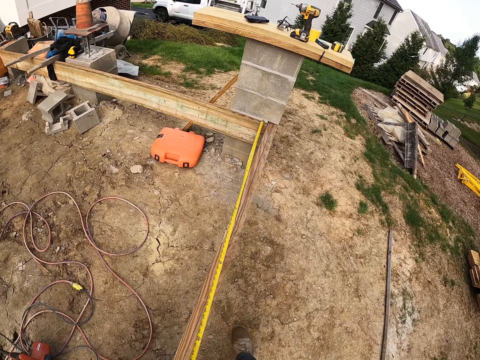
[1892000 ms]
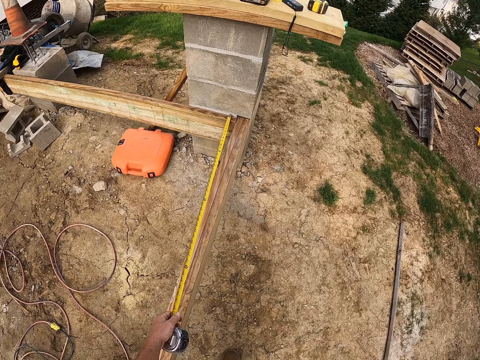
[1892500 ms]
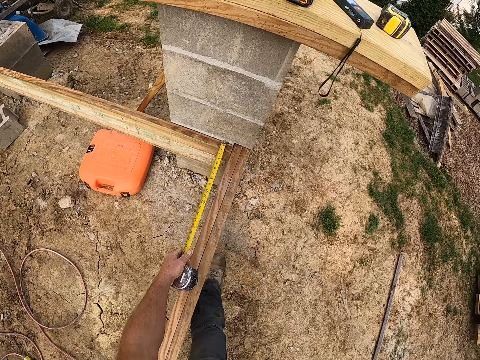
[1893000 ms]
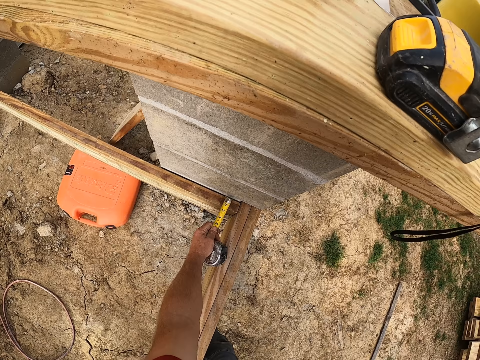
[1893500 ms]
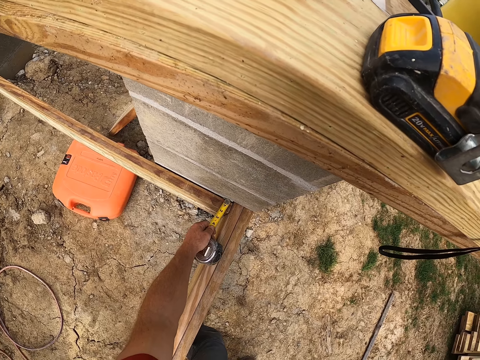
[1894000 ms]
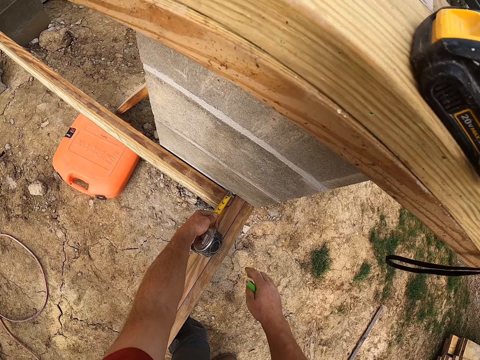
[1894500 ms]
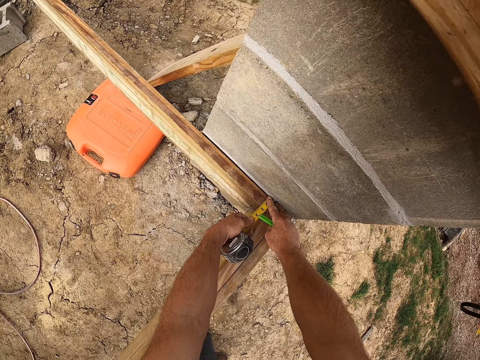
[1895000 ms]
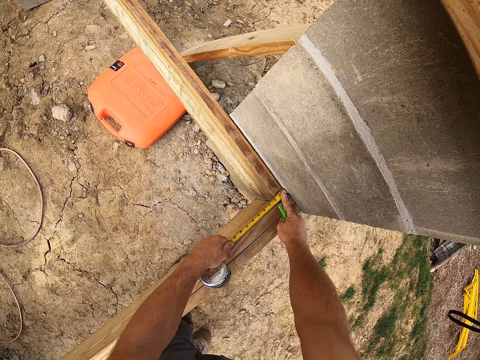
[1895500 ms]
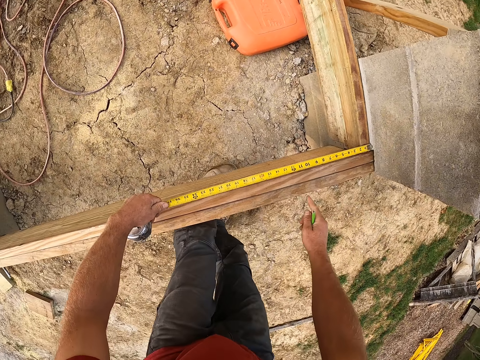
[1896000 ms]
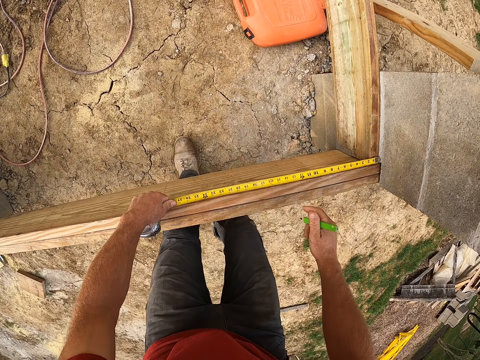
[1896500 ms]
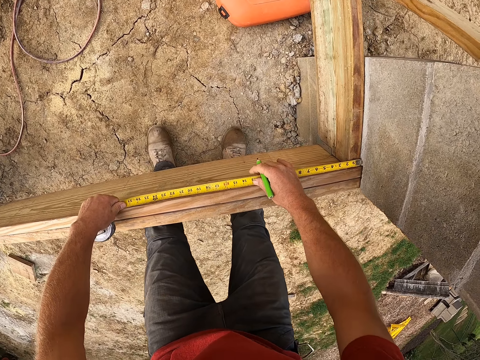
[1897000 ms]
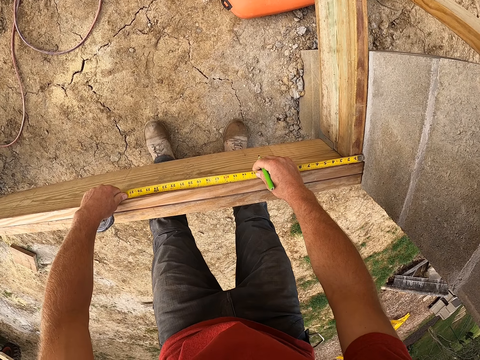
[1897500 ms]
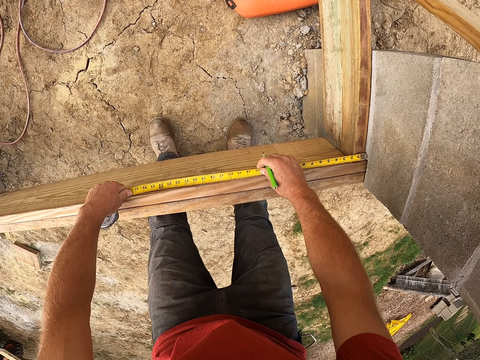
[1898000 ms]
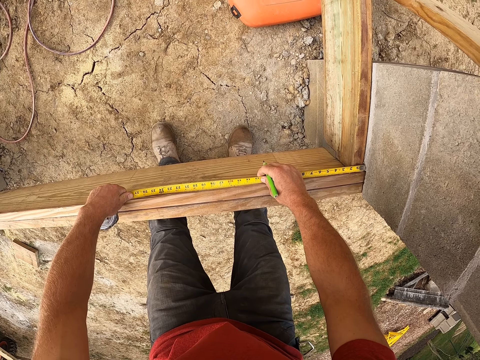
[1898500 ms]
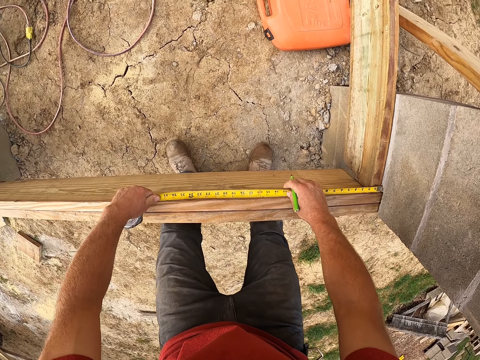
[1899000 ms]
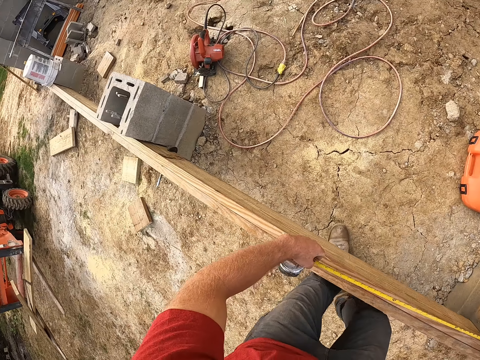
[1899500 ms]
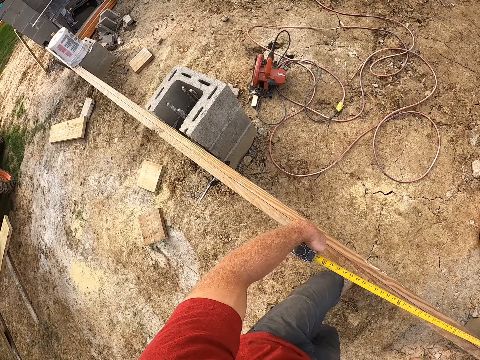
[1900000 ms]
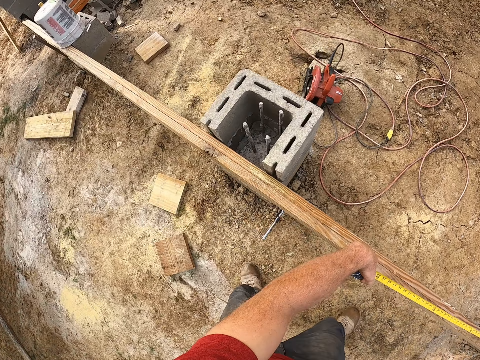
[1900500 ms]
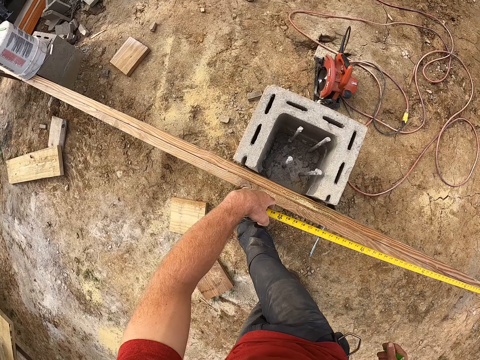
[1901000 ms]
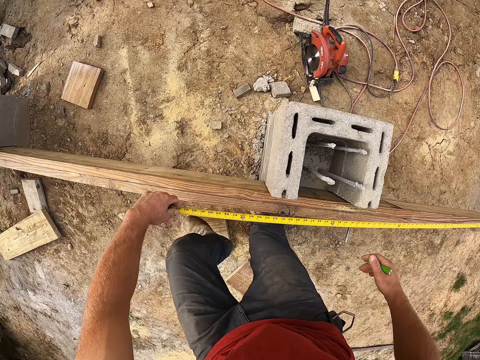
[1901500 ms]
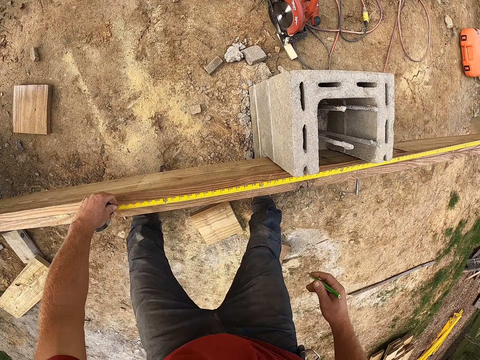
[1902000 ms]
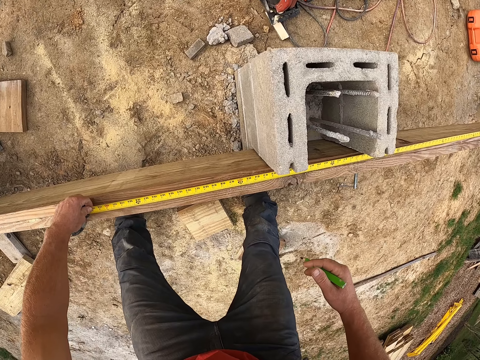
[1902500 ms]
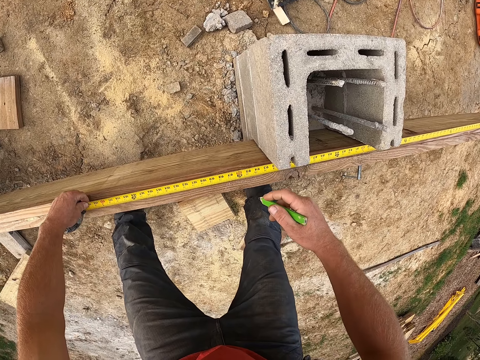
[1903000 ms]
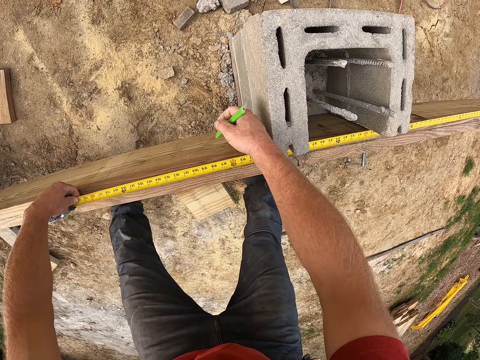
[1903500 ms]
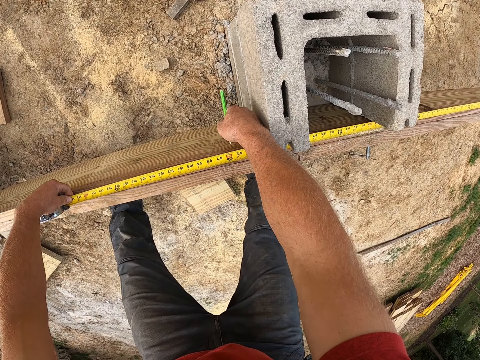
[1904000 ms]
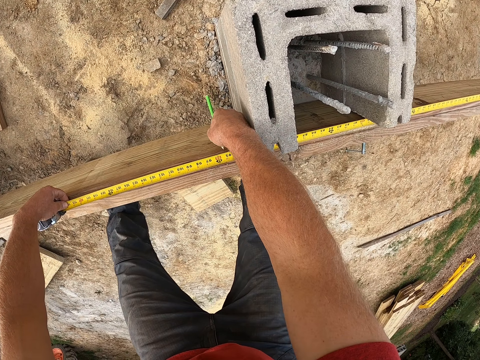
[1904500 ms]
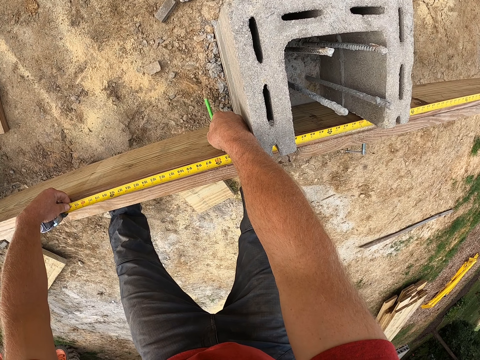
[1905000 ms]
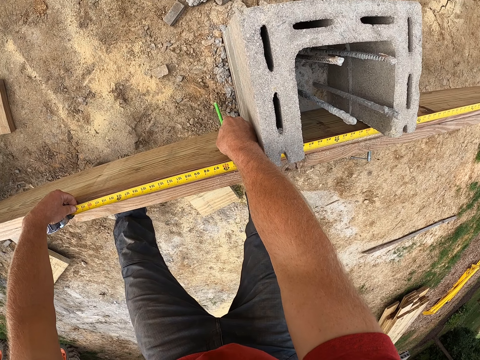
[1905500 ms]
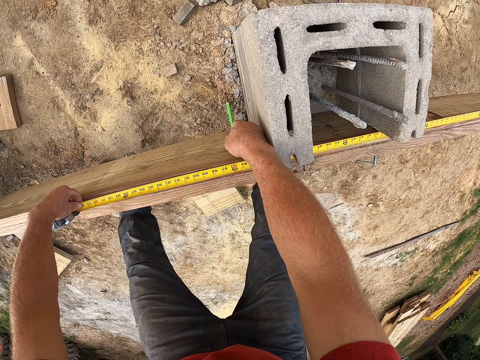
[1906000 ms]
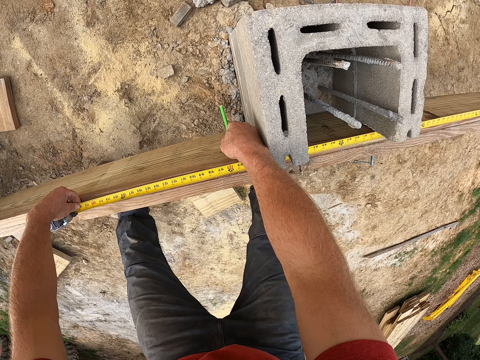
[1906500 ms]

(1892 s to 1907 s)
The camera wearer returns the tape inside a tape measure. They pull the tape measure repeatedly. They put the tape measure on a wood. They mark the wooden plank with the pencil.

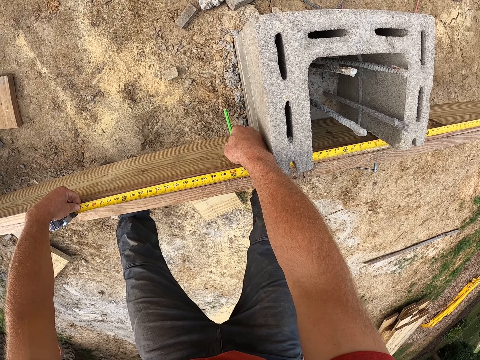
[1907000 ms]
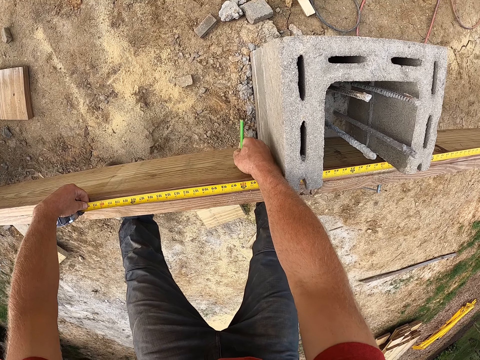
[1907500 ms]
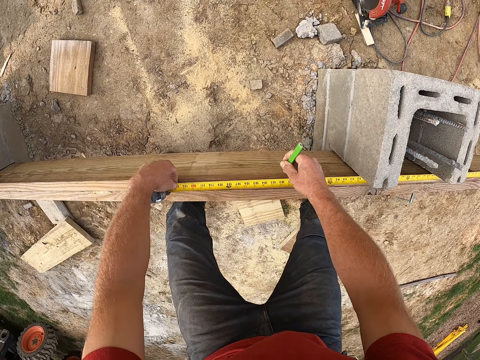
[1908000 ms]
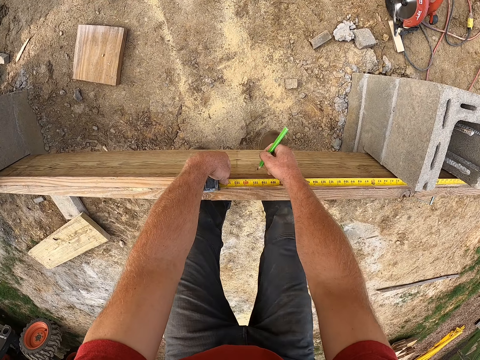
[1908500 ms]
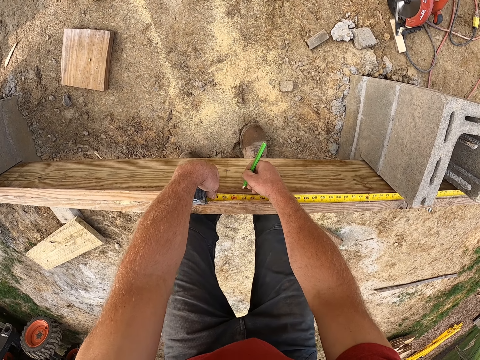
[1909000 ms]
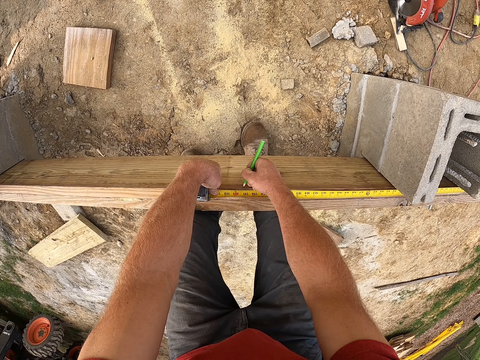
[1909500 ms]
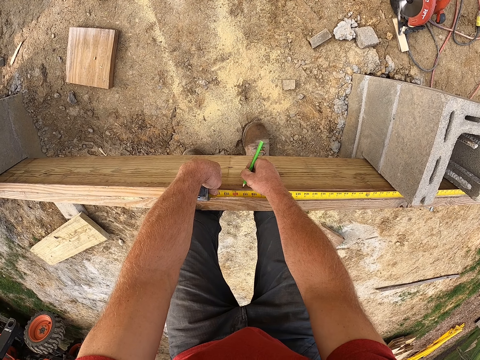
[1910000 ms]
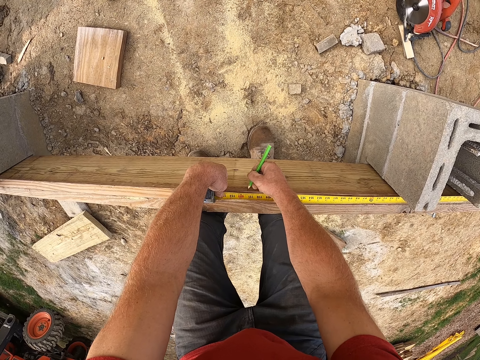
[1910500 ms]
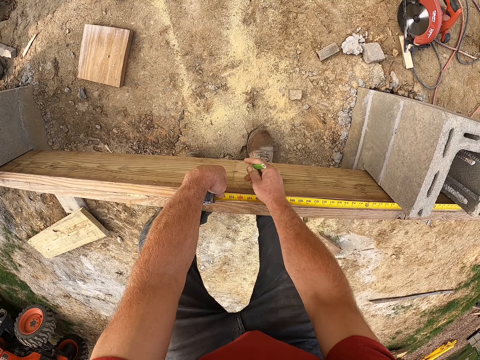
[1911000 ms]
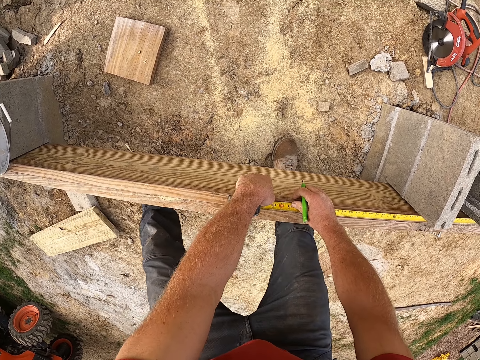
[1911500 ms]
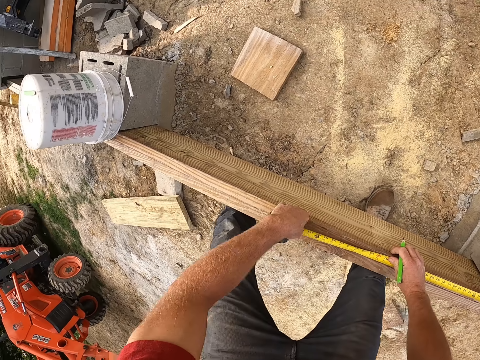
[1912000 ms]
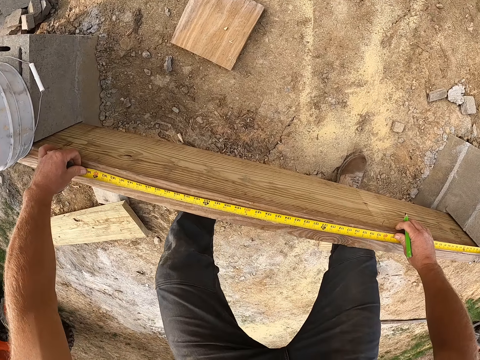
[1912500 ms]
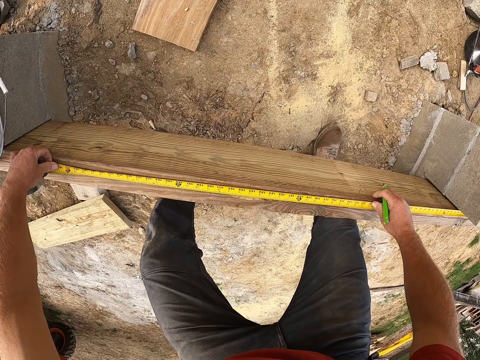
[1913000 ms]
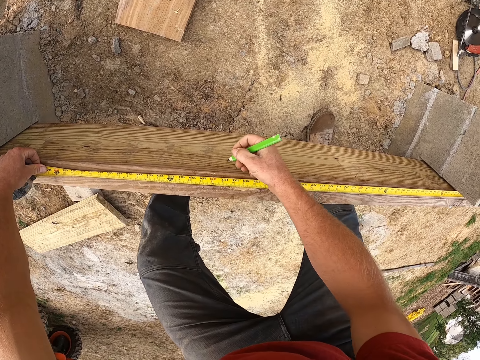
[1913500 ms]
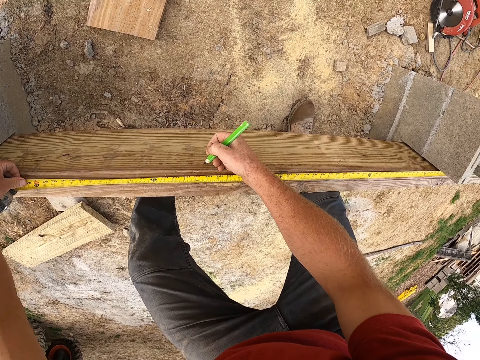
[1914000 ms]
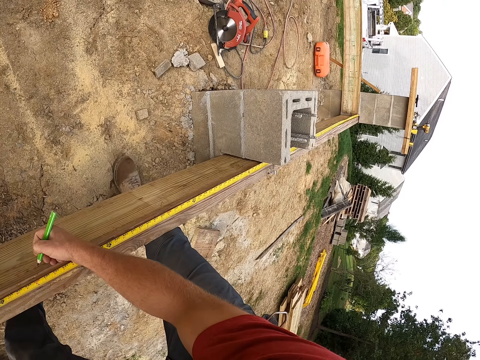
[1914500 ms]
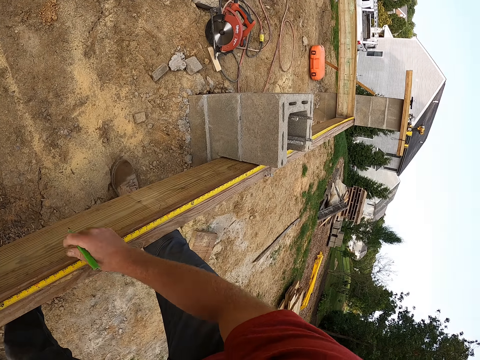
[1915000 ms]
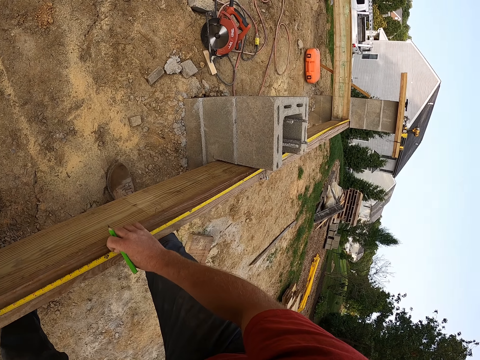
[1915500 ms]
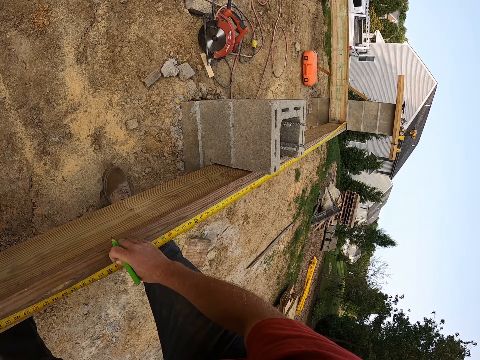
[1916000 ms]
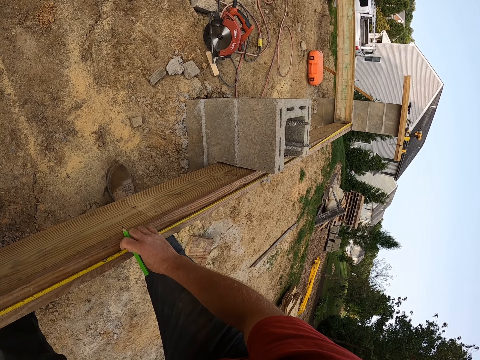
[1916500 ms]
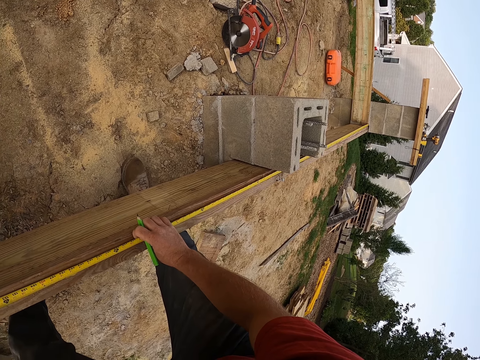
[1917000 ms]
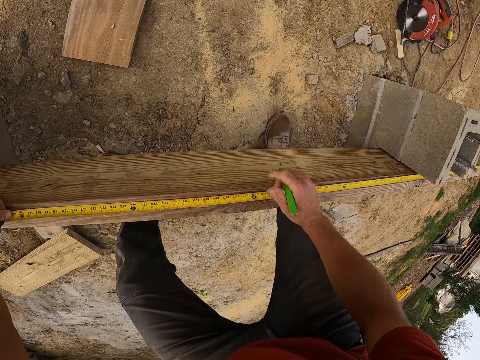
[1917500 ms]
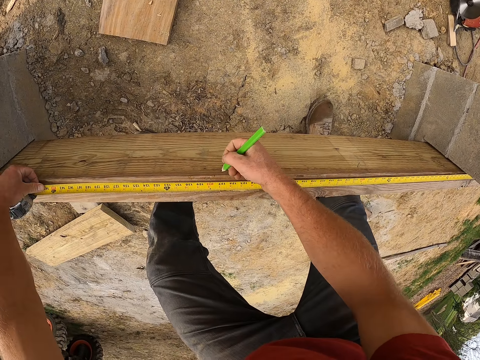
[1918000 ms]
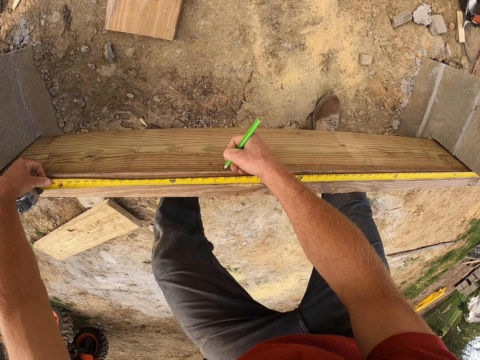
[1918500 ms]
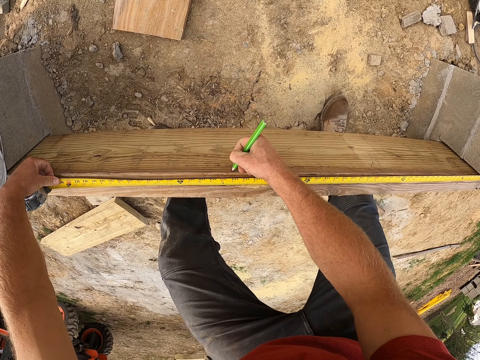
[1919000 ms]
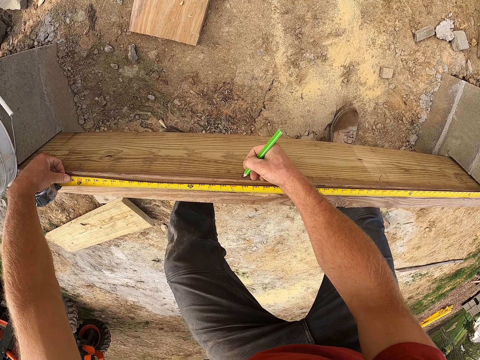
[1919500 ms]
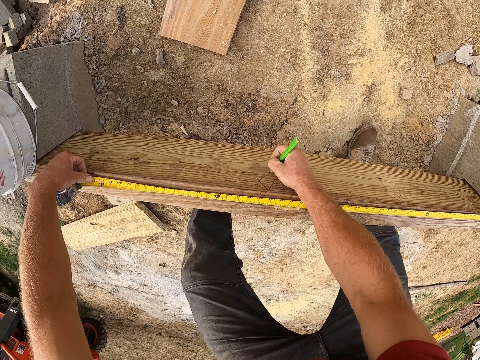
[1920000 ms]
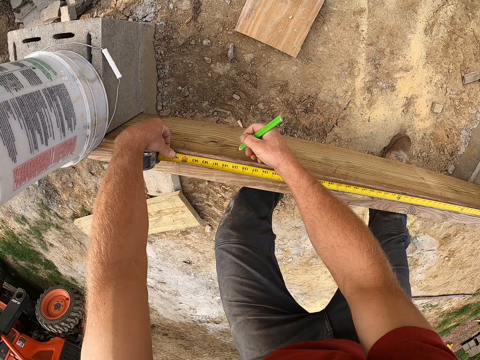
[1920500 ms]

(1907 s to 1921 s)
The camera wearer marks the wooden plank with the pencil. They stretch the tape measure. They mark a point on the wood. They mark the wooden plank with the pencil.
